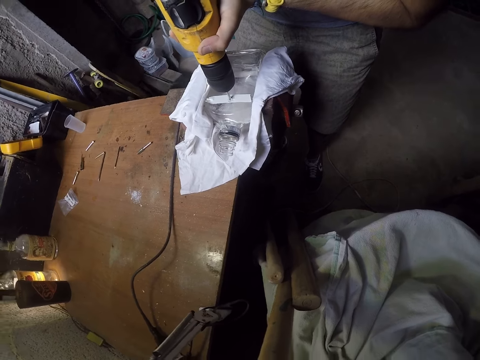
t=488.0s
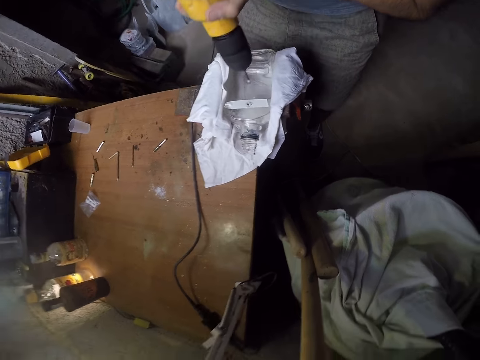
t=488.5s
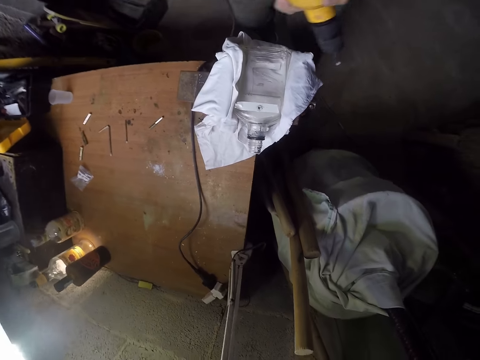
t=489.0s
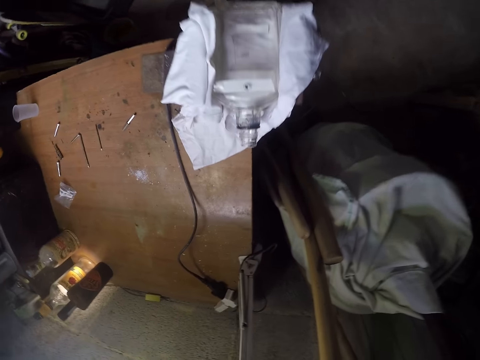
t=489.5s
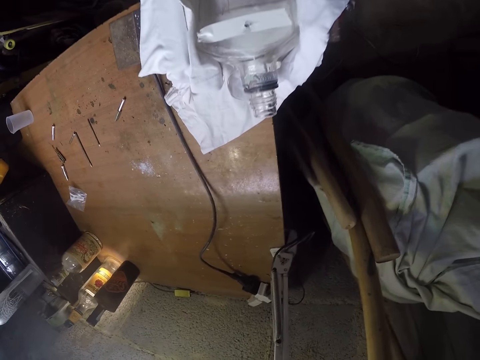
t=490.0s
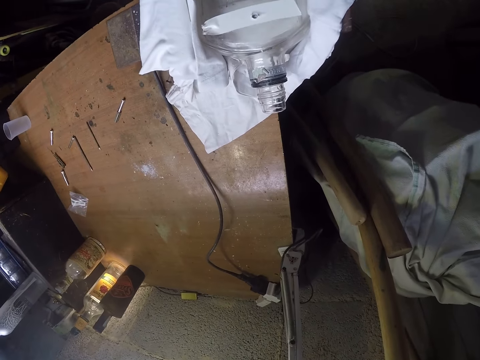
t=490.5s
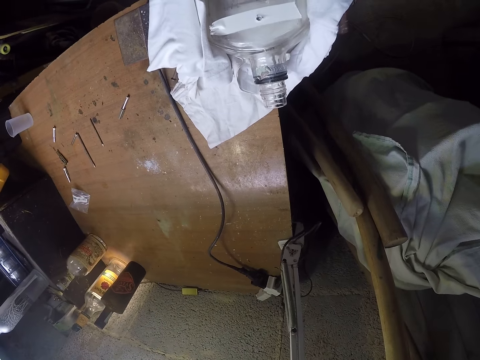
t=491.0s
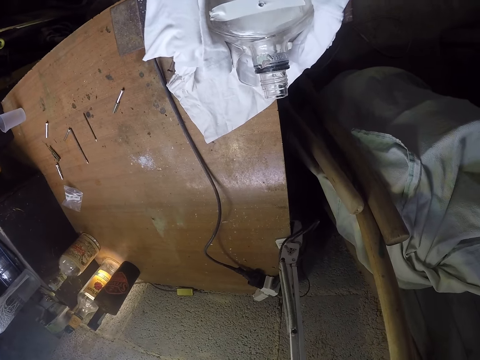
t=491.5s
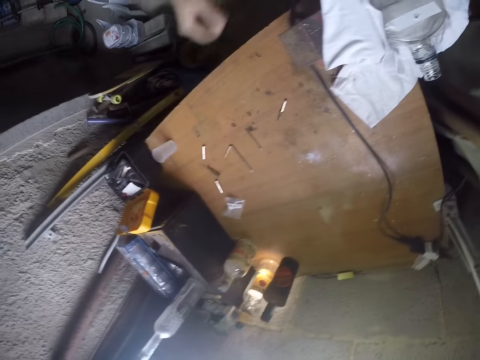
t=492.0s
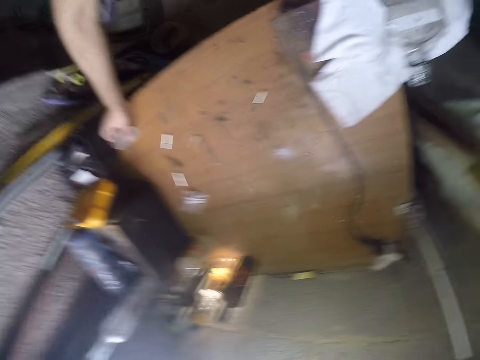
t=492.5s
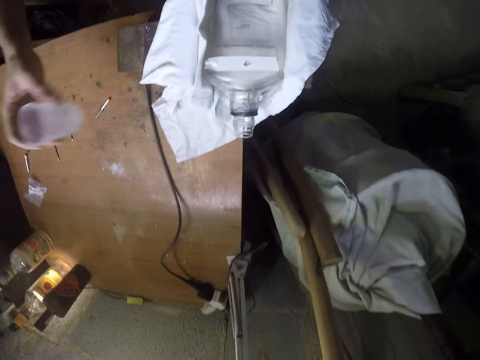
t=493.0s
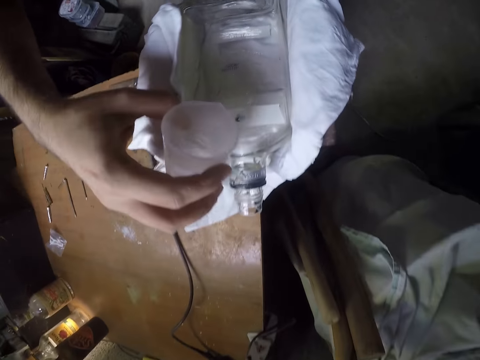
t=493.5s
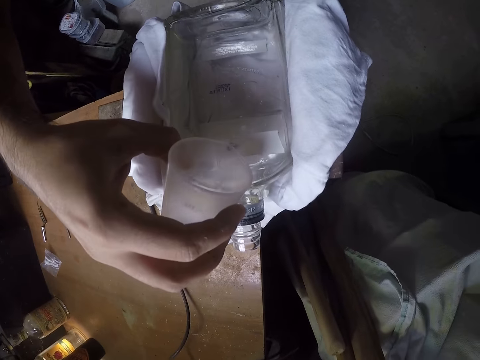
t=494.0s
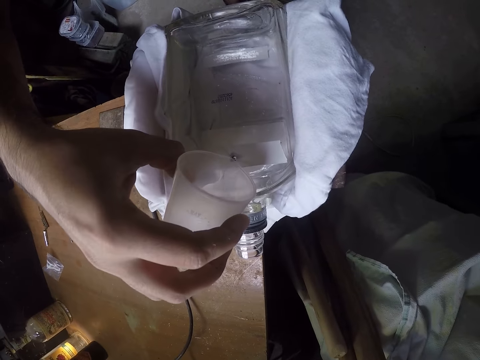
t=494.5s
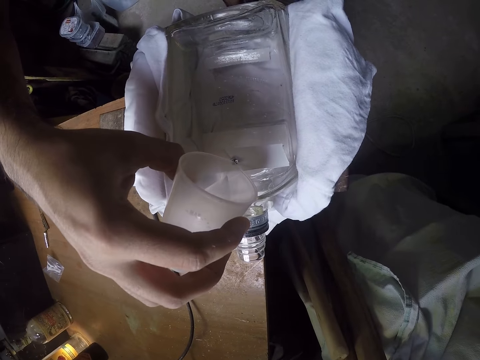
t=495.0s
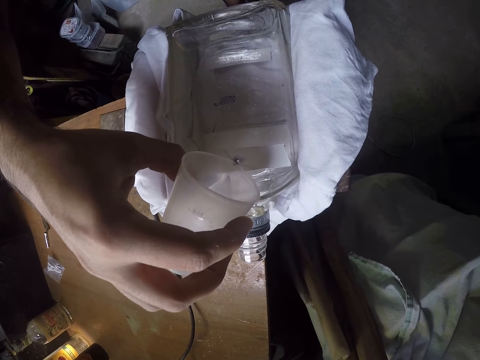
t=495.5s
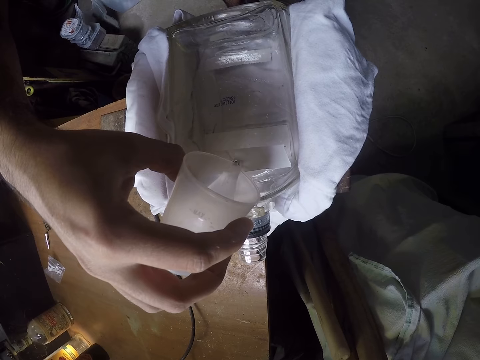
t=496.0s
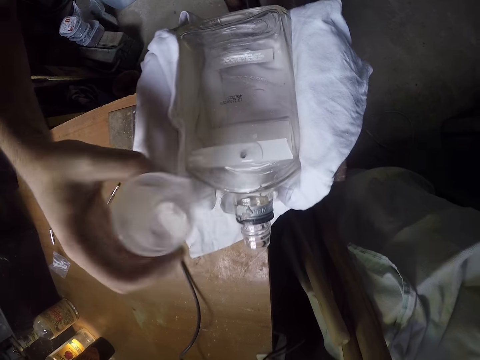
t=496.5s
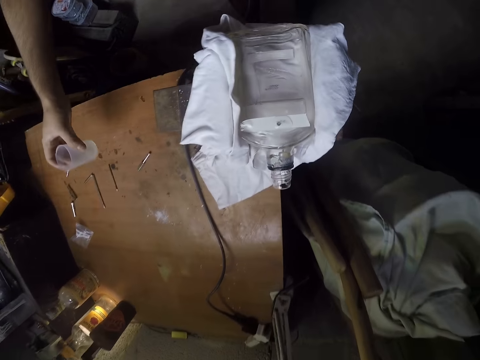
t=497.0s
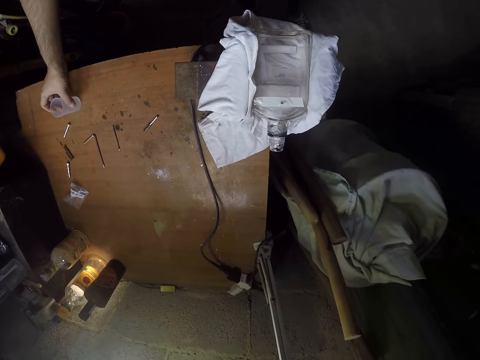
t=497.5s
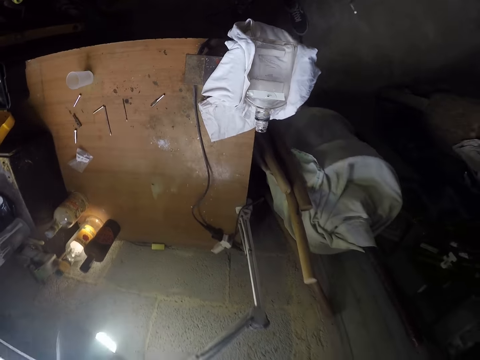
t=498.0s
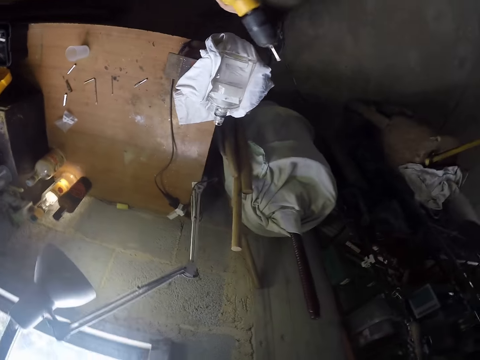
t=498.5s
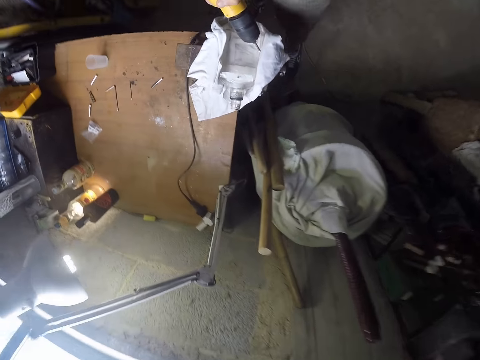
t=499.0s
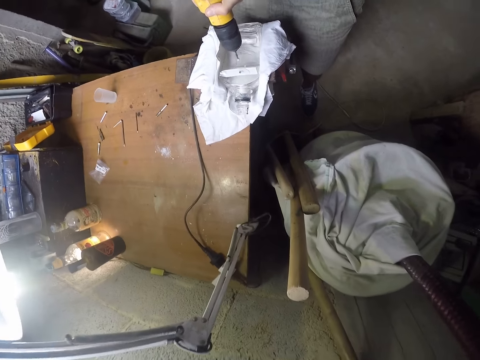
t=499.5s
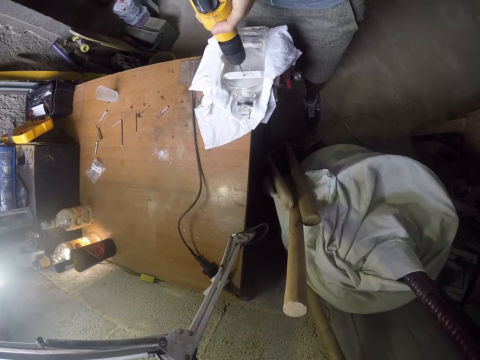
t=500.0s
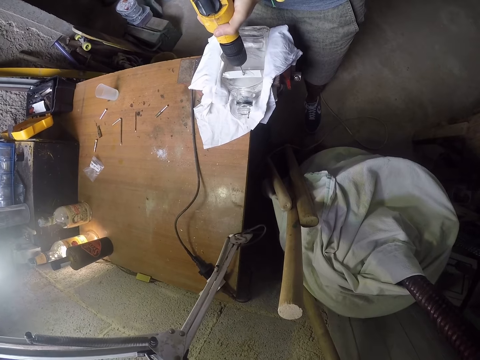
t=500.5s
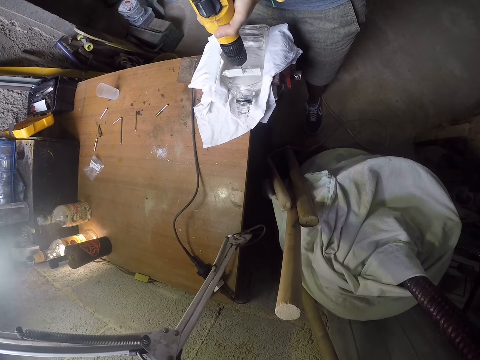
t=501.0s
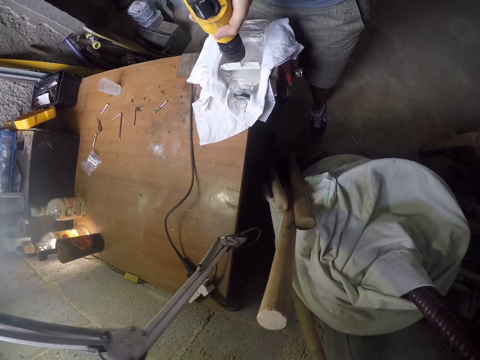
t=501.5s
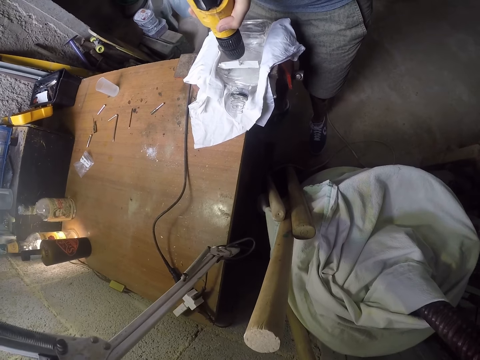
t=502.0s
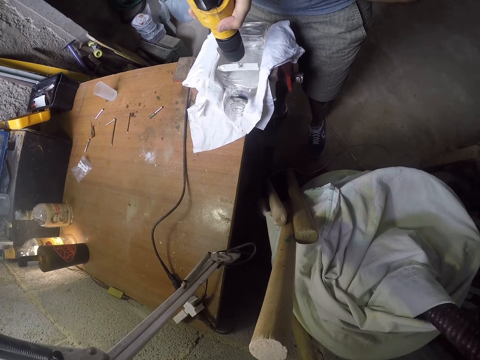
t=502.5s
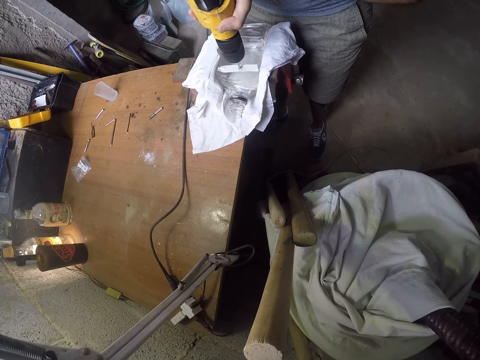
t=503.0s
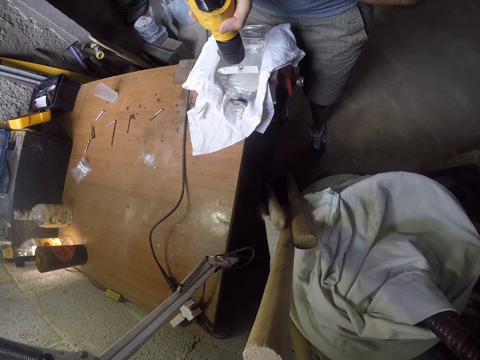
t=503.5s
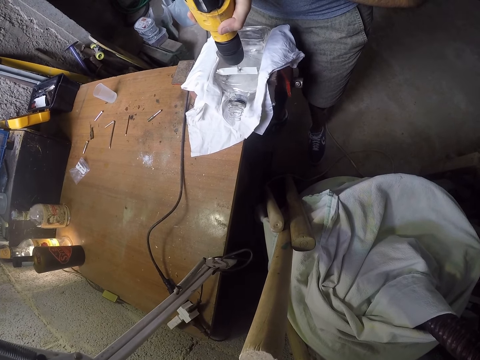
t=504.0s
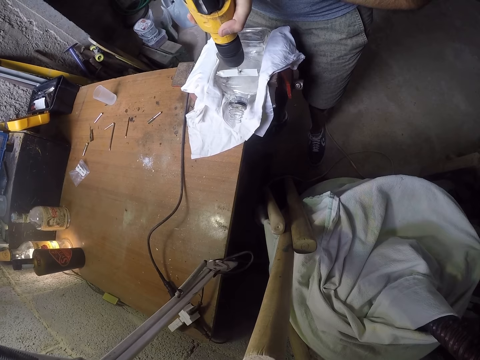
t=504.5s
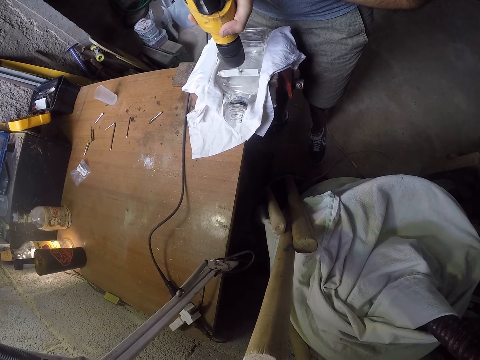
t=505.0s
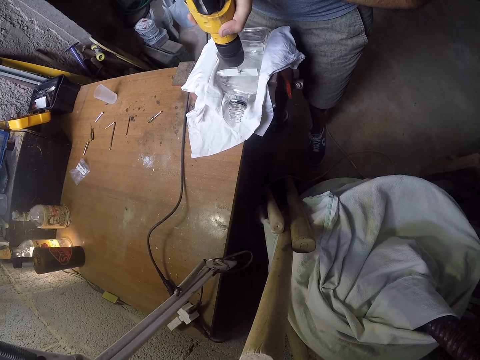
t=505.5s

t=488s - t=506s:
The camera wearer blows air on the bottle. He picks up a container on the table with his right hand. He pours water into the hole in the bottle from the container in his right hand. He drops the container in his right hand on the table. He drills the hole in the bottle with the electric drill in both hands.

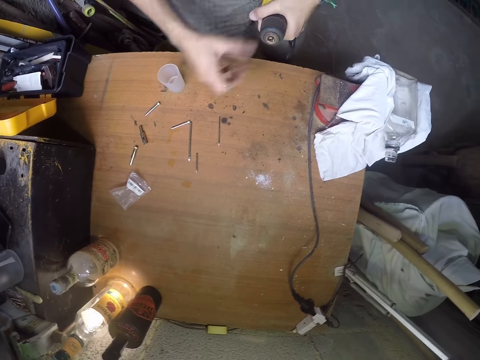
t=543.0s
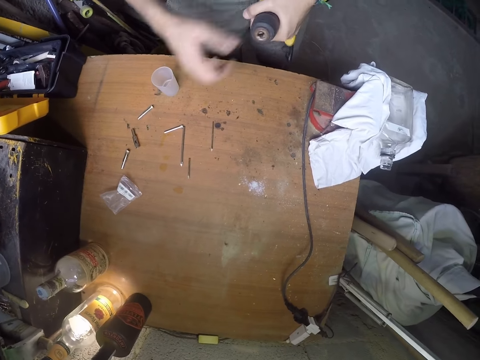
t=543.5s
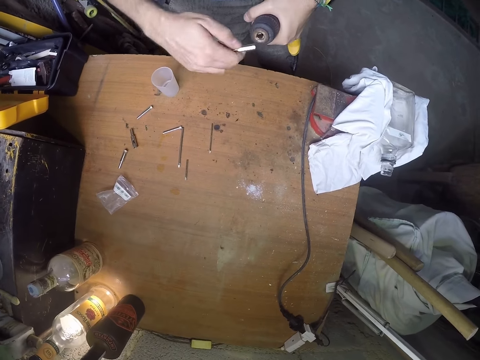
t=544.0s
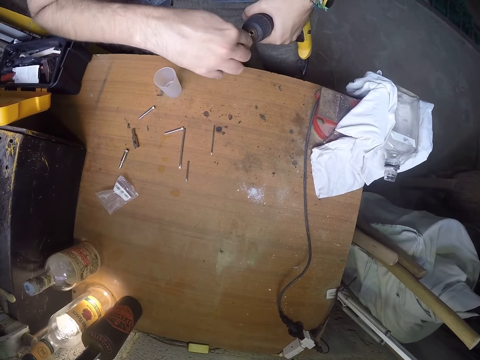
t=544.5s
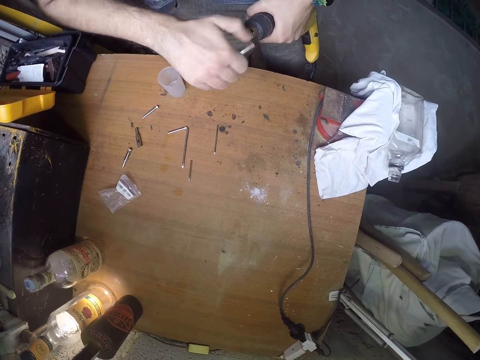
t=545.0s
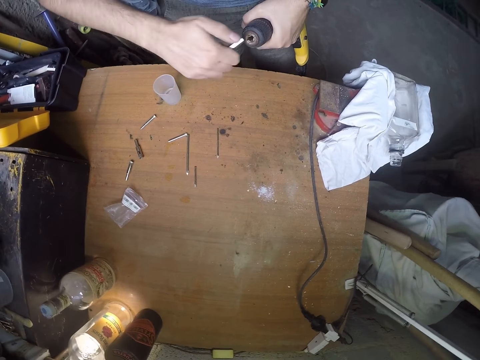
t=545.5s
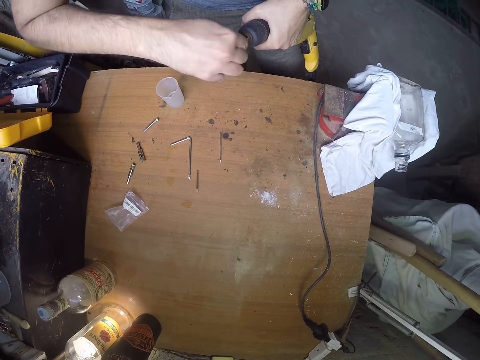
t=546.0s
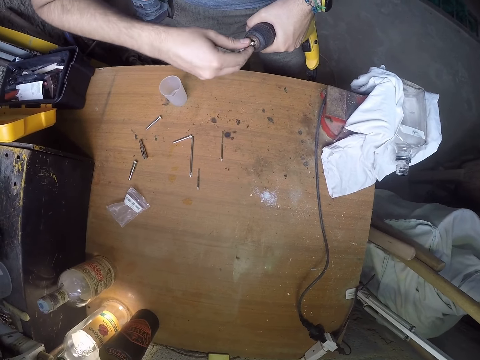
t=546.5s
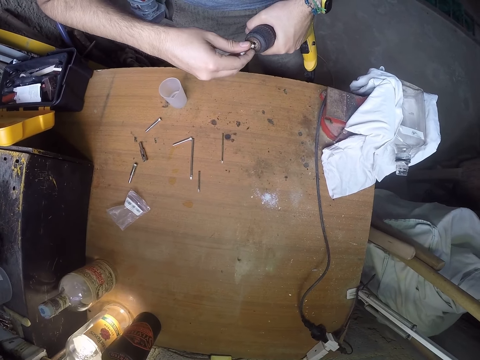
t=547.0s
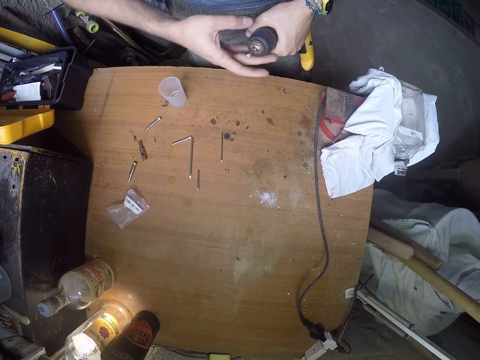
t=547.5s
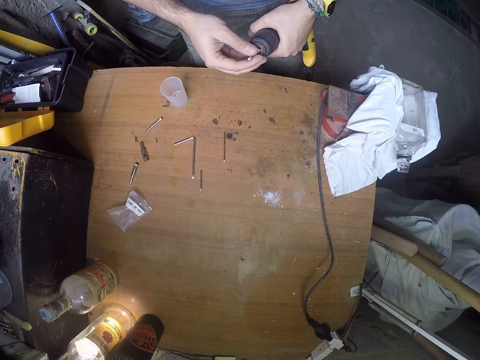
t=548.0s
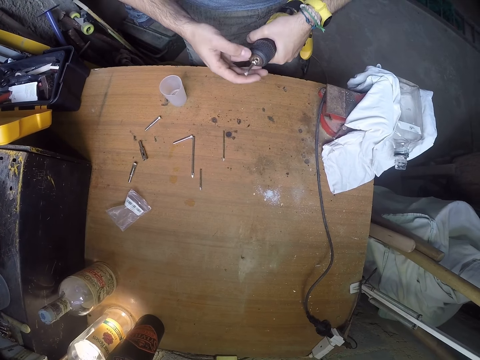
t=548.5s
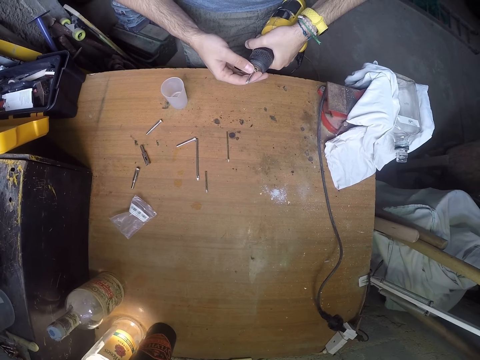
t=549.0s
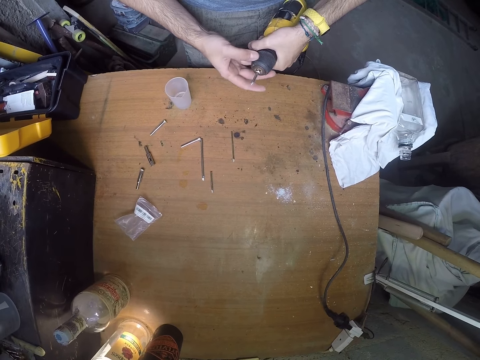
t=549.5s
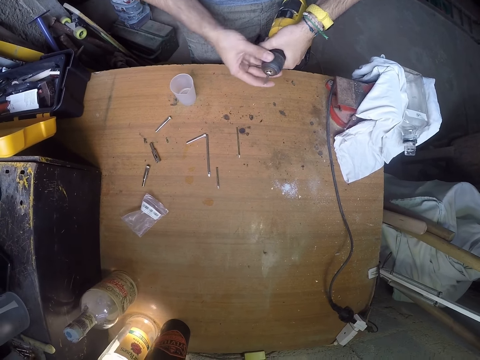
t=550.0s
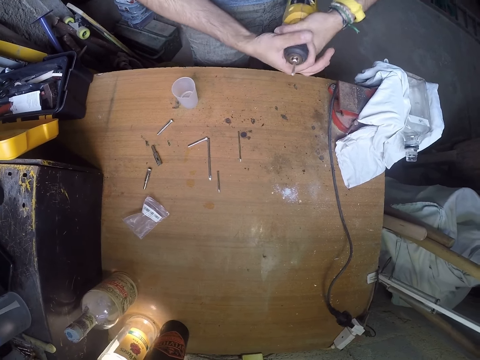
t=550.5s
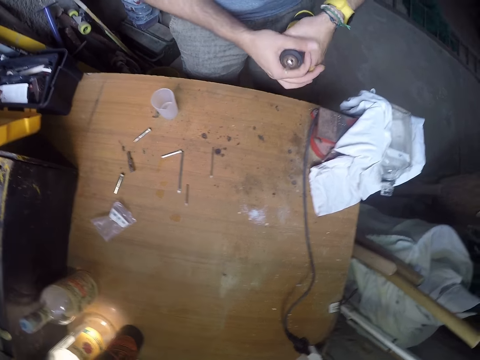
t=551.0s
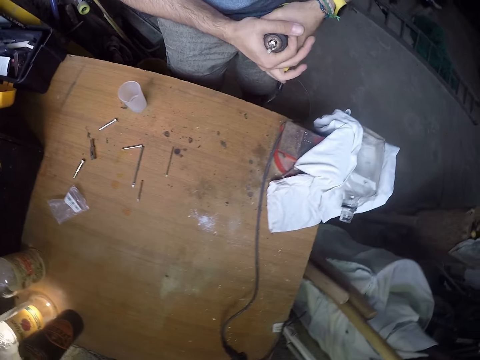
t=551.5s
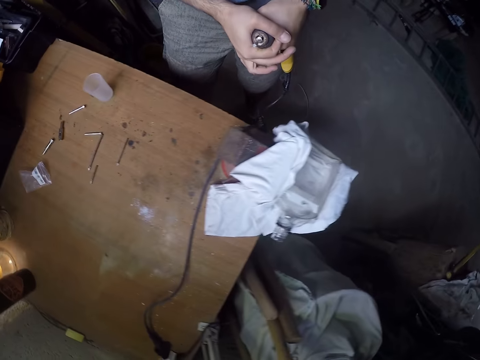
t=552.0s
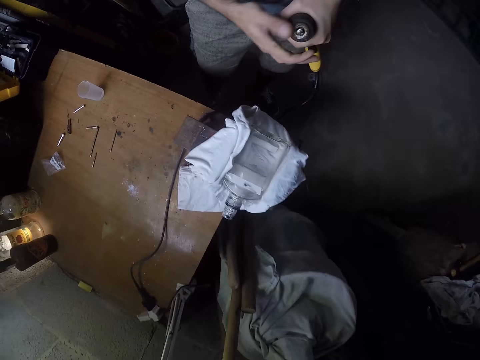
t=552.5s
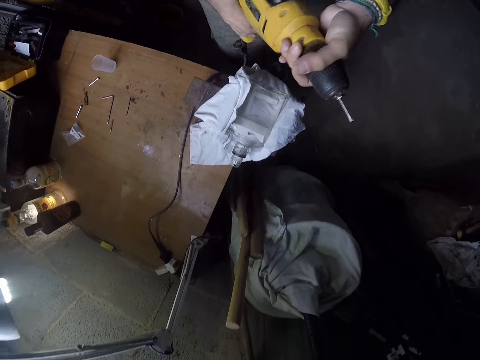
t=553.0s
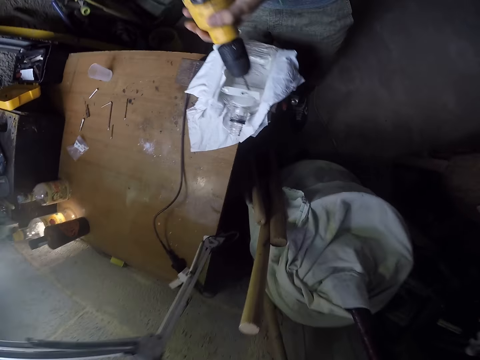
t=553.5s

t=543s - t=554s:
The camera wearer unfastens the chuck of the electric drill in his left hand with his right hand. He removes the bolt from the power drill. He places the screw in his right hand in the chuck of the electric drill in his left hand. He fastens the chuck of the electric drill in his left hand with his right hand.
